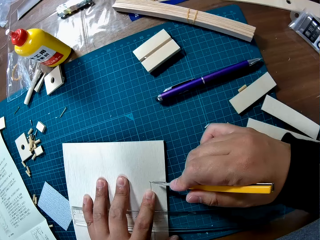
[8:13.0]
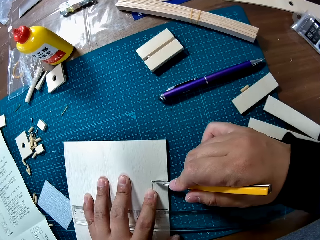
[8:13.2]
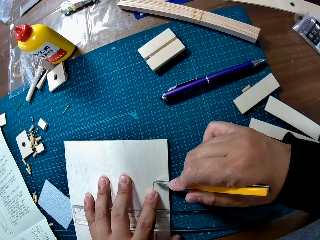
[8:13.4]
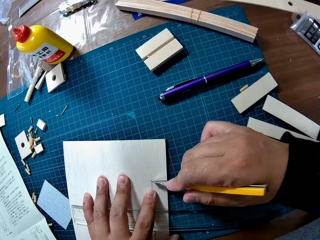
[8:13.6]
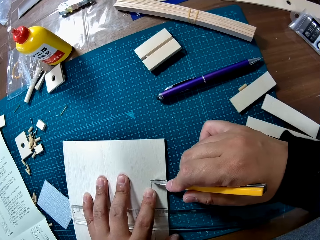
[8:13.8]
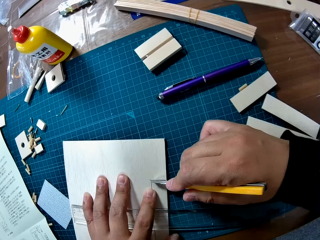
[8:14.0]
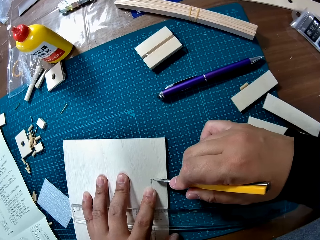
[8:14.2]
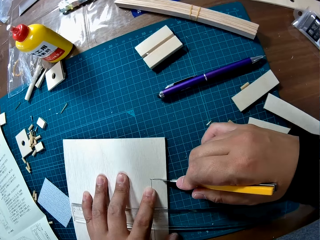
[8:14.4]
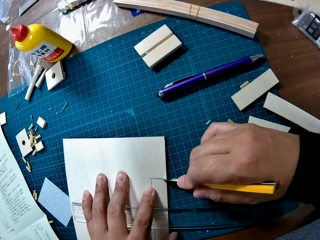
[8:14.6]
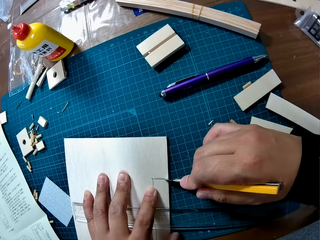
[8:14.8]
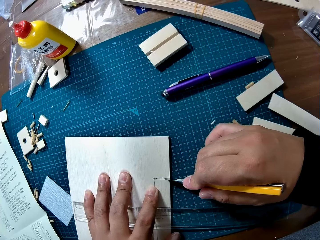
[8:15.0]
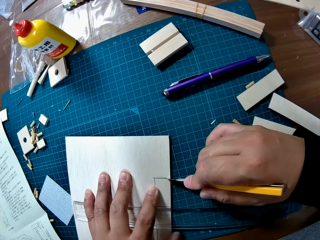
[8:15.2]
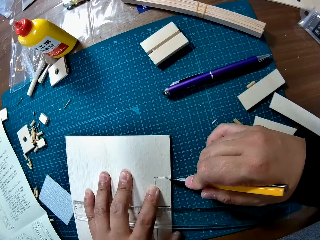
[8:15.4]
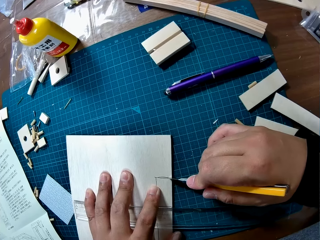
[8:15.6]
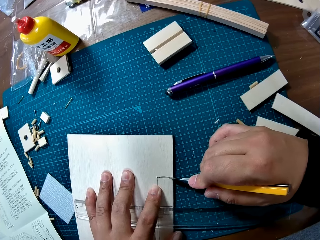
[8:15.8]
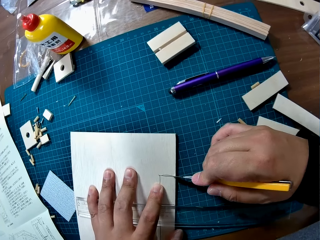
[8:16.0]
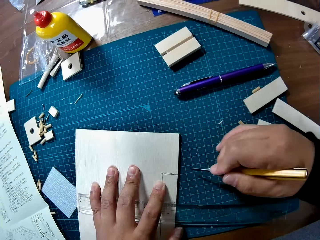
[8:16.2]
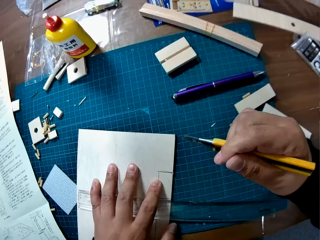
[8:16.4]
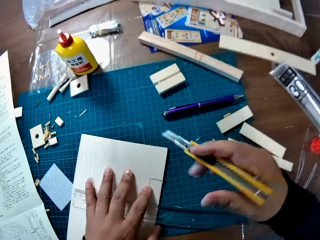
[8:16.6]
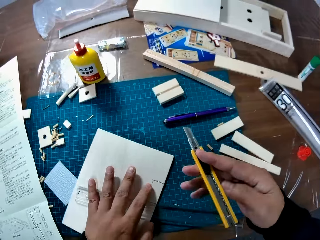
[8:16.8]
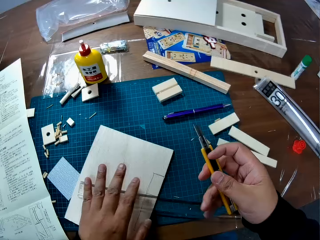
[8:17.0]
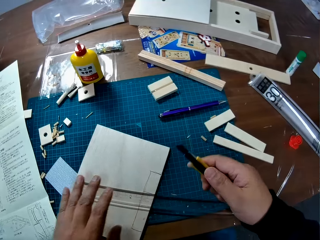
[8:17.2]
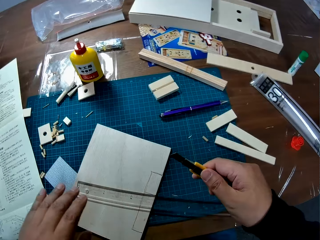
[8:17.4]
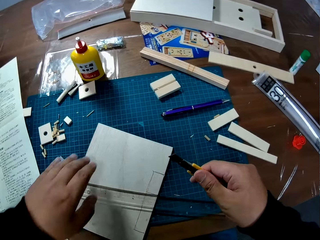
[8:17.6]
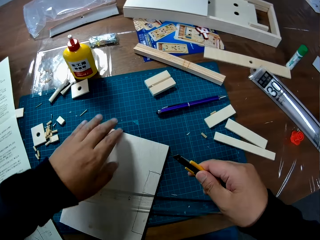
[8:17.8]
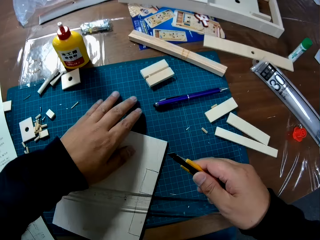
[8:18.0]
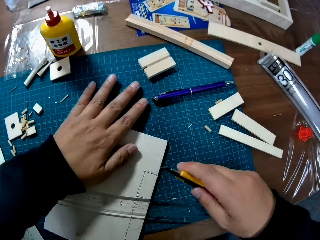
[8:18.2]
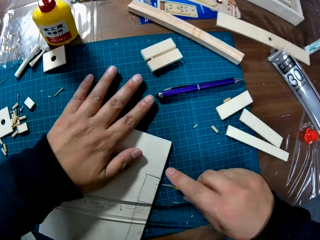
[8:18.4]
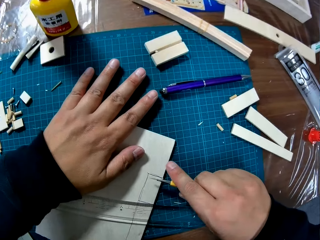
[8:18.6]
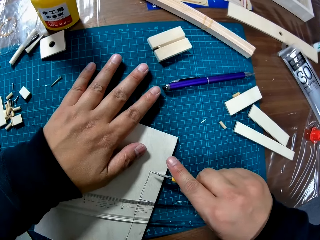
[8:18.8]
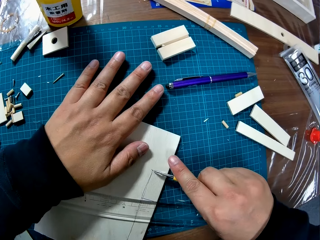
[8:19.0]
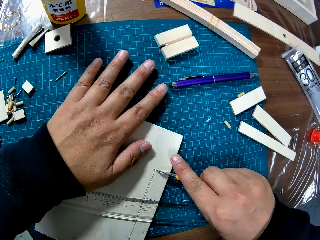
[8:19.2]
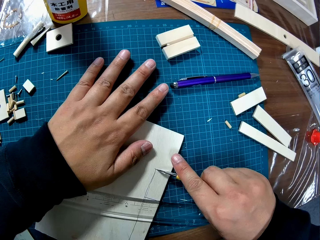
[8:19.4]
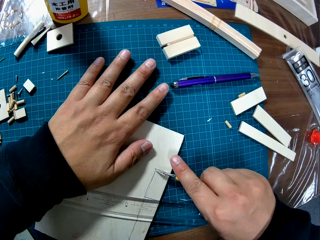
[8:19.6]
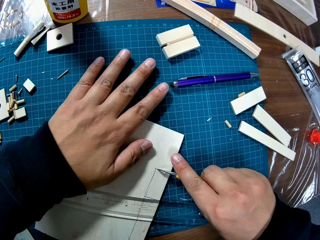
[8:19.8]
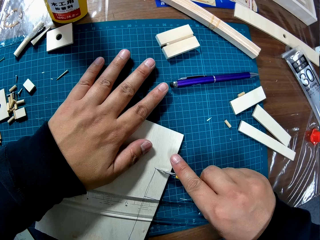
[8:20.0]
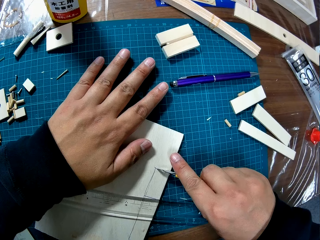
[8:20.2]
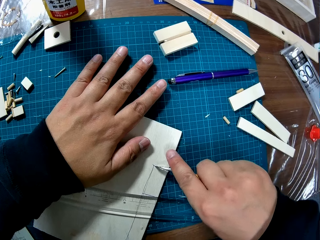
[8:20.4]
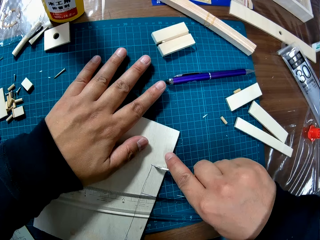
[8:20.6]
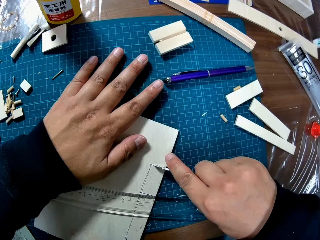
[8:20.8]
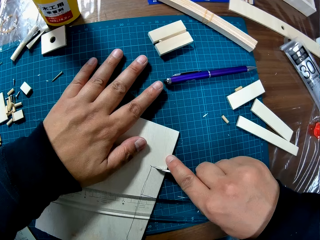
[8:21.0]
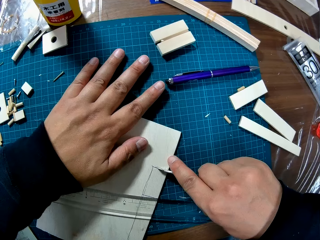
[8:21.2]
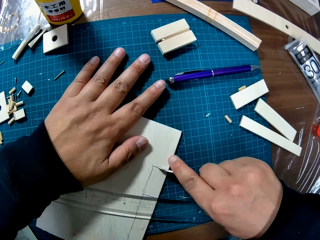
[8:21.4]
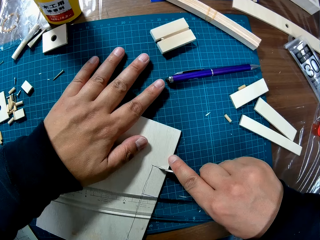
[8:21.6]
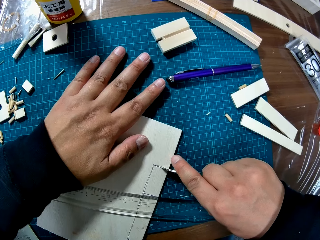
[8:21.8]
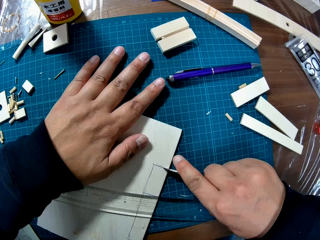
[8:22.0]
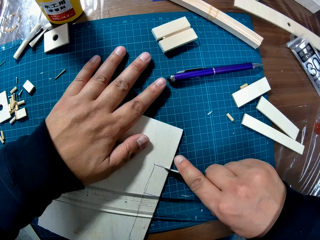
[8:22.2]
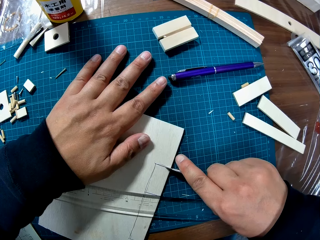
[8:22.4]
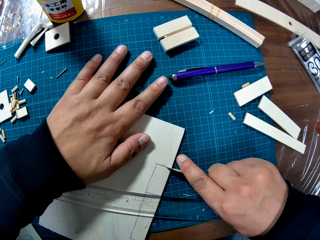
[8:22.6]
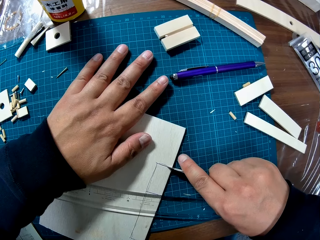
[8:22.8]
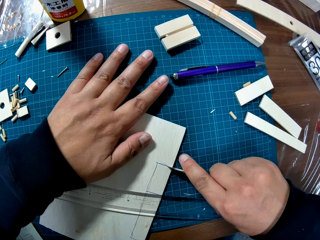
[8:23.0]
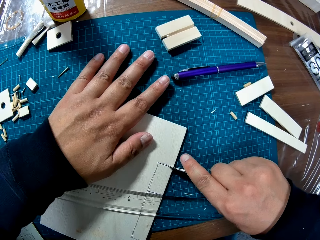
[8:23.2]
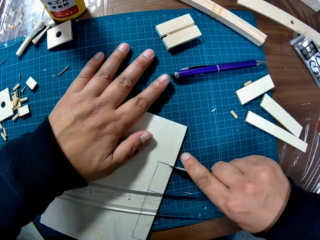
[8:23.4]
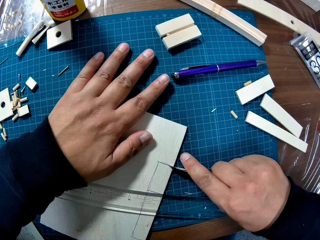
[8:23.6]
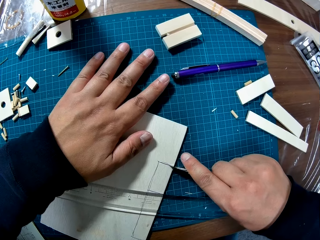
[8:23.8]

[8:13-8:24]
The camera wearer adjusts the blade of the trim knife.

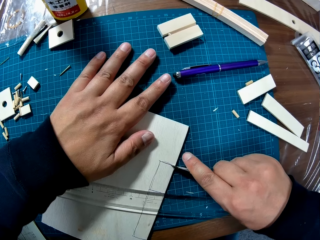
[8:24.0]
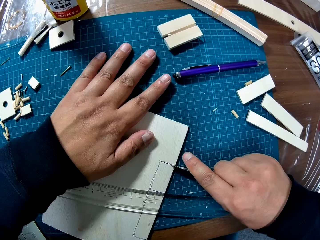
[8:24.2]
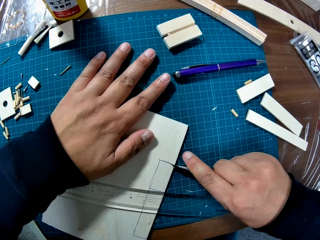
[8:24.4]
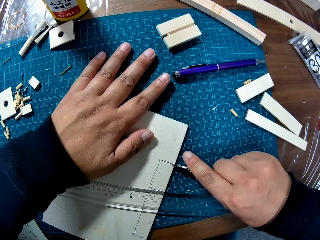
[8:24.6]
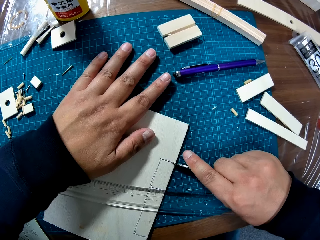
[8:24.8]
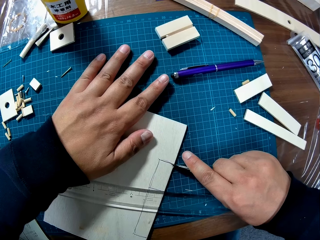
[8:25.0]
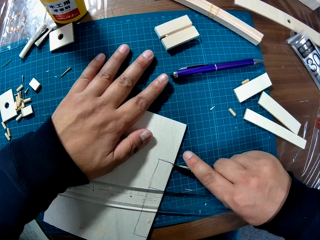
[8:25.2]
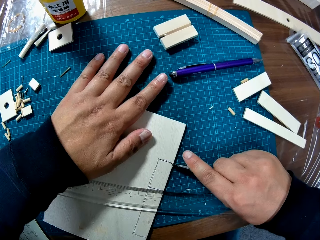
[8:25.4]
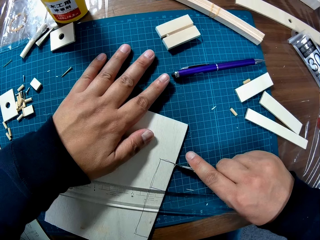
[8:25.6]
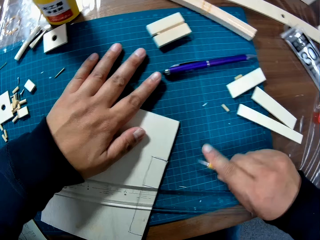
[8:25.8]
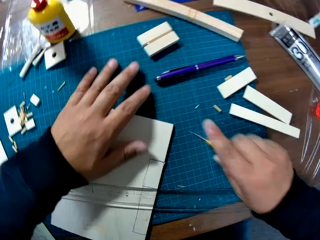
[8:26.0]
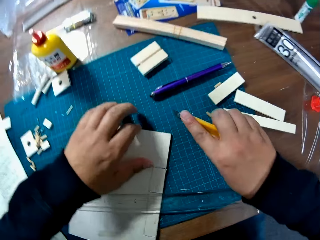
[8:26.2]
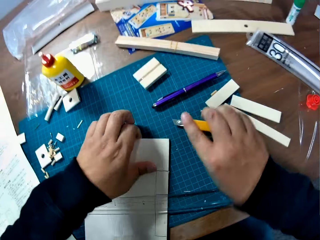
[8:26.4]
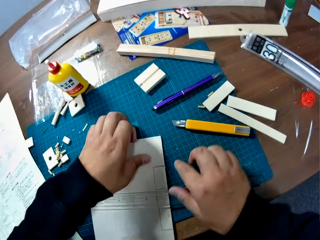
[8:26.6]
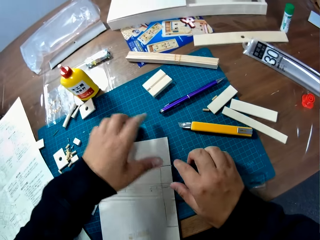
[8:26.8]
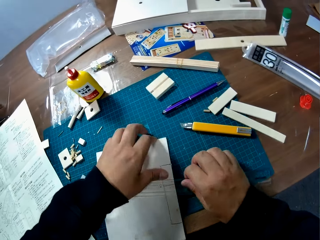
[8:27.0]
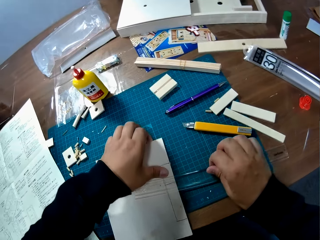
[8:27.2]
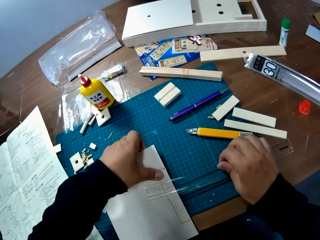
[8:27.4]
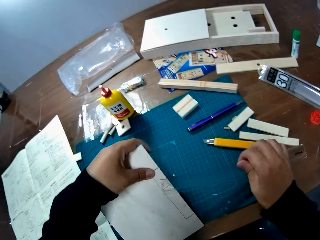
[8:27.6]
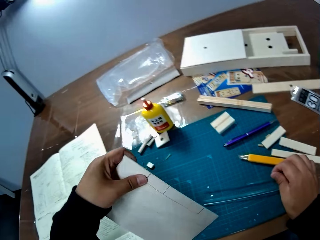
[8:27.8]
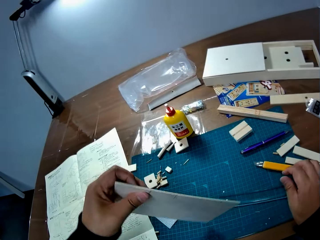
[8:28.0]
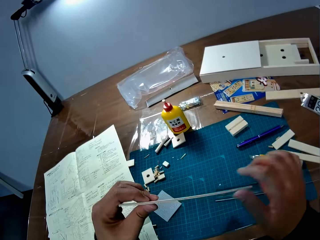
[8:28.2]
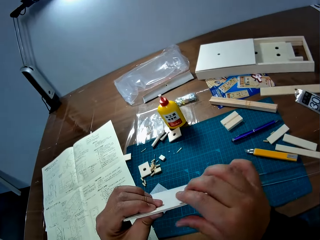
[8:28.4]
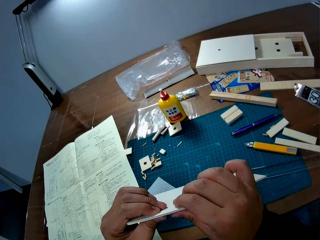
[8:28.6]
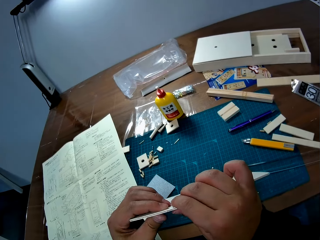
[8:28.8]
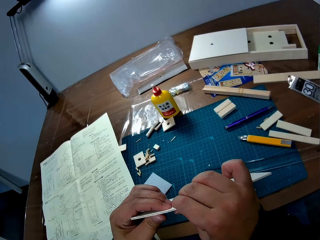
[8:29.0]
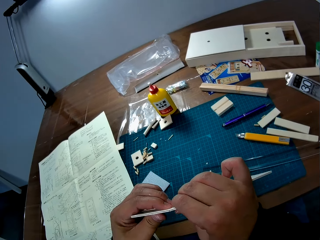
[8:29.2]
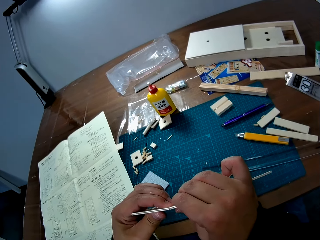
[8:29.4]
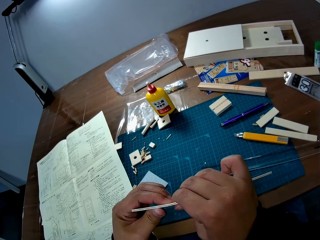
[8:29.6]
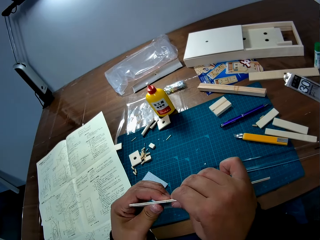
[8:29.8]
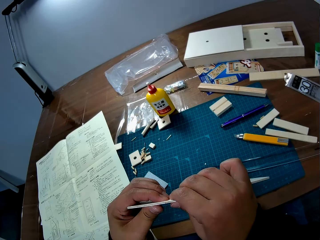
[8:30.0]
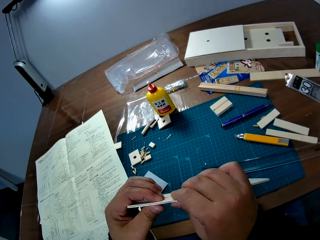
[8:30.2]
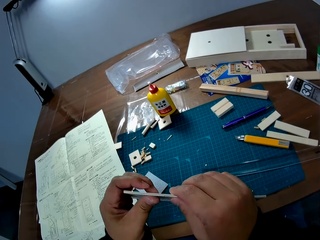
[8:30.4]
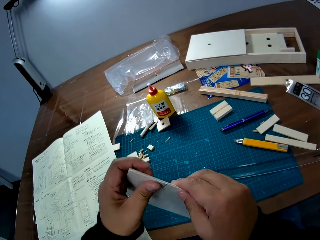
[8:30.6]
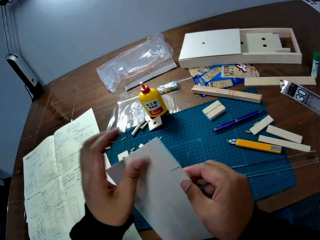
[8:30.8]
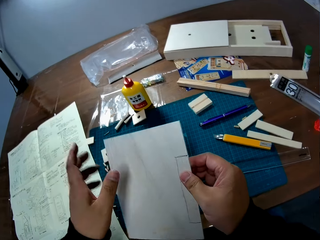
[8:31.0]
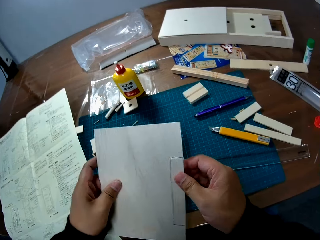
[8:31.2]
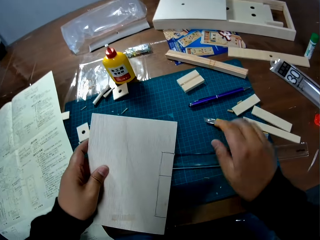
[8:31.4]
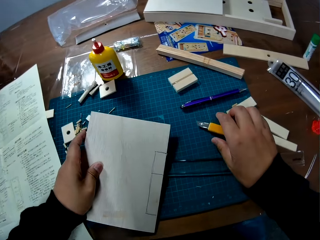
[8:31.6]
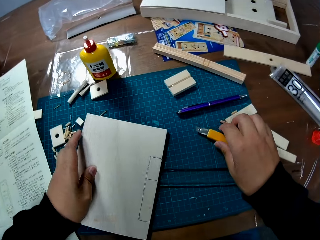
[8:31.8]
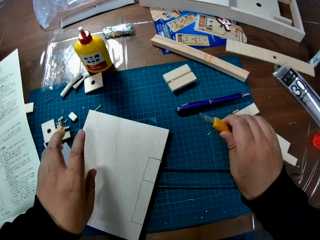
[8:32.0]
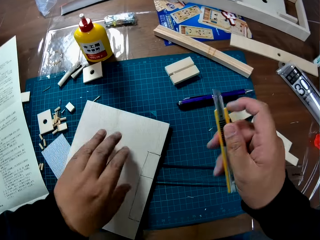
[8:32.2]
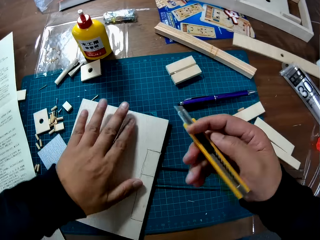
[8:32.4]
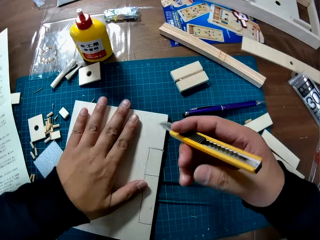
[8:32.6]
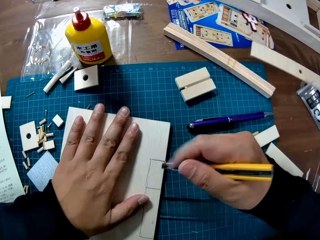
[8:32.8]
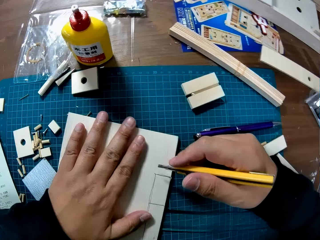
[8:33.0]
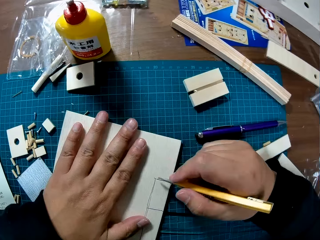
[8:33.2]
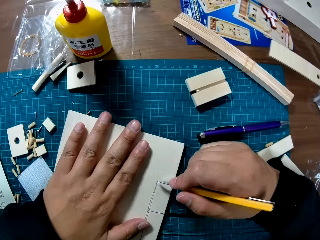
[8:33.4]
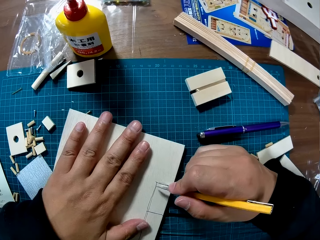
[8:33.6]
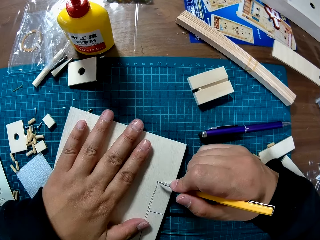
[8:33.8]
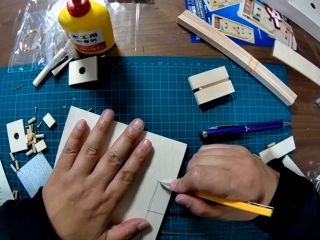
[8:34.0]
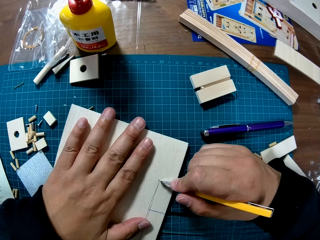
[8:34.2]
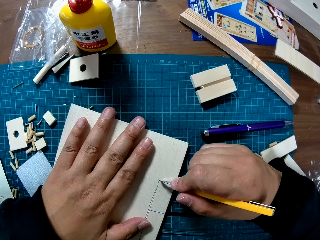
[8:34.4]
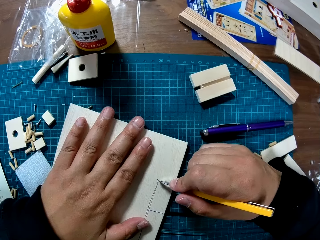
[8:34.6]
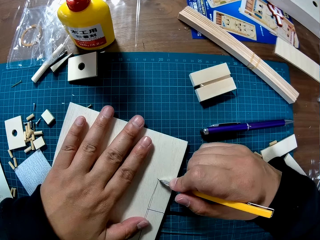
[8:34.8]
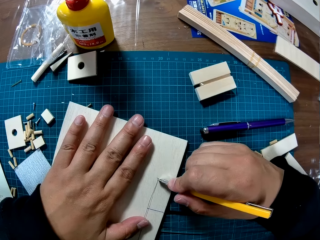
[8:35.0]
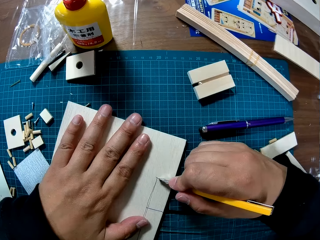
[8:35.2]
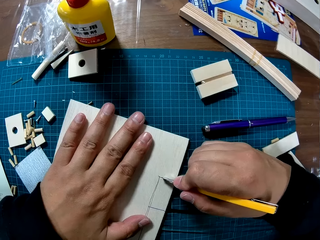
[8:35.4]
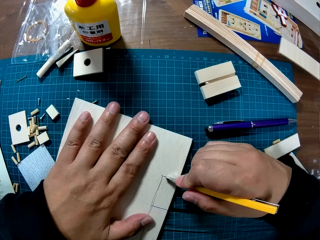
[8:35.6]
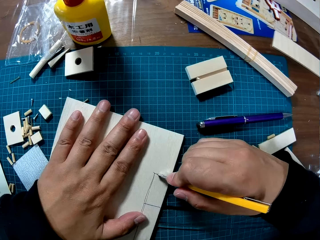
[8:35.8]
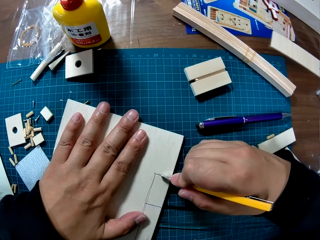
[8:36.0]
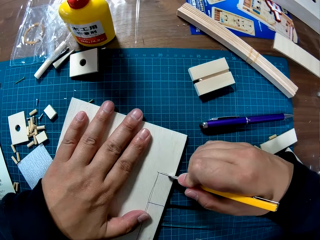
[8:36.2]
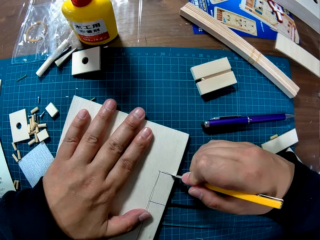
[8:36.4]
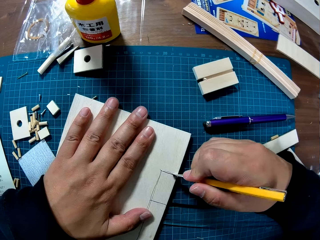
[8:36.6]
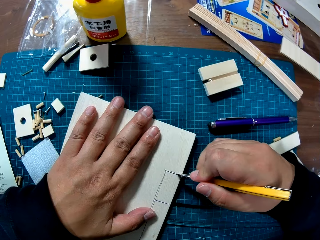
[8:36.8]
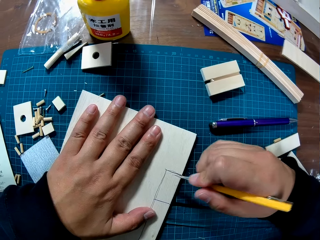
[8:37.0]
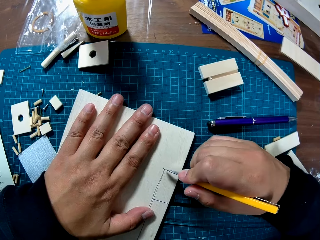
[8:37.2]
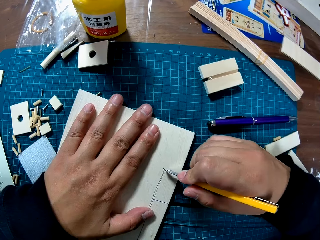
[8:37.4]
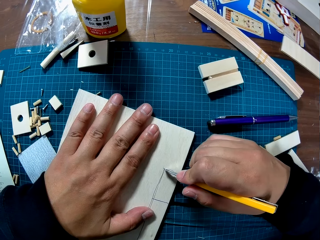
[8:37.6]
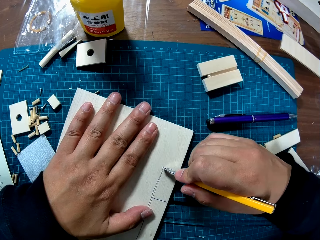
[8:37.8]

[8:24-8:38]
The camera wearer drops the trim knife on the table. He removes the ruler from the wood sheet. He raises the wood sheet with his left hand. He places the ruler on the mat. He pulls the cut off part of the paper. He pushes the cut piece from the wood sheet. He places the wood sheet on the table and picks up the trim knife from the table. He places his left hand on the wood sheet. He cuts the wood sheet line with the trim knife.
